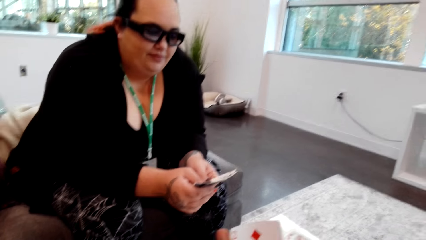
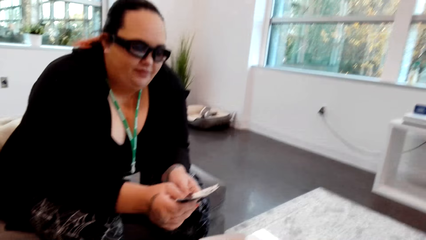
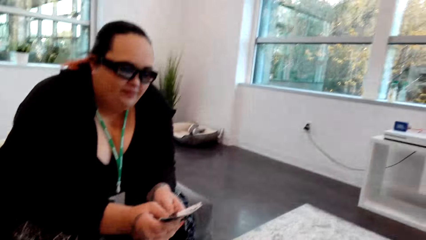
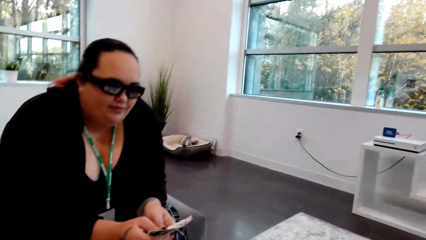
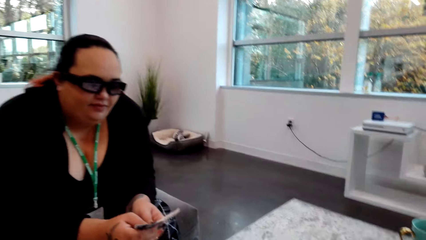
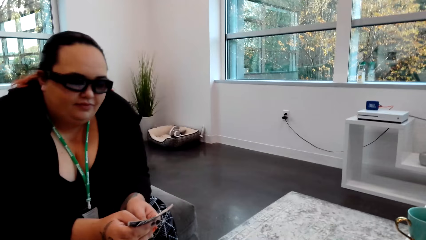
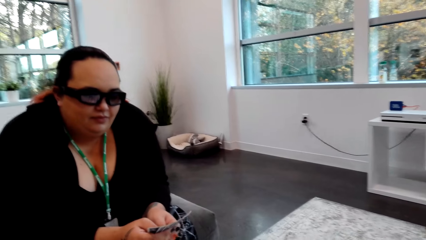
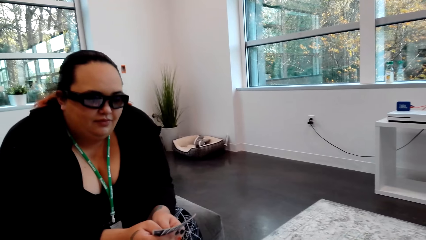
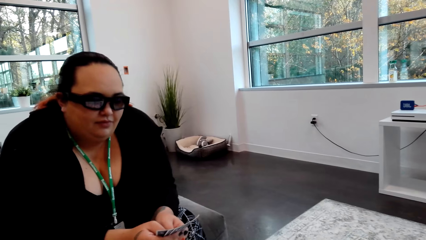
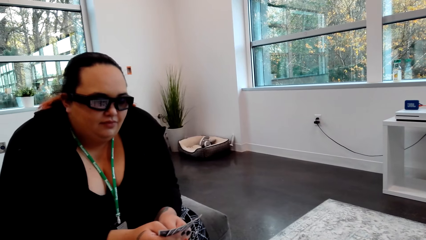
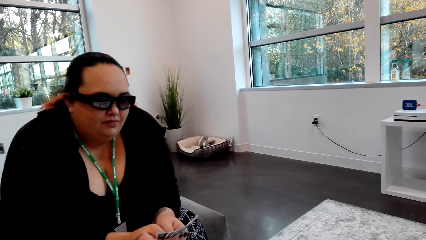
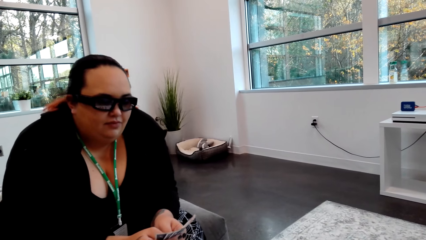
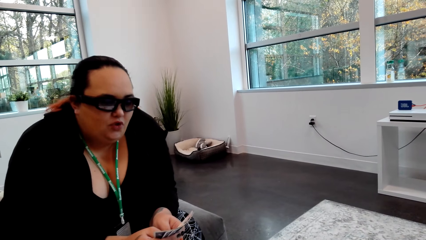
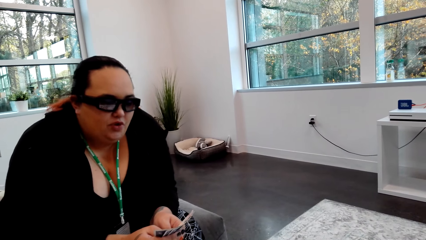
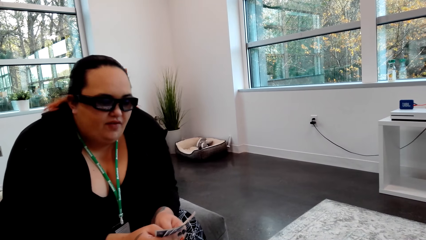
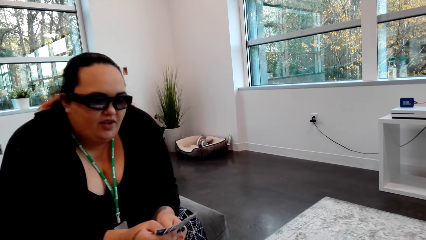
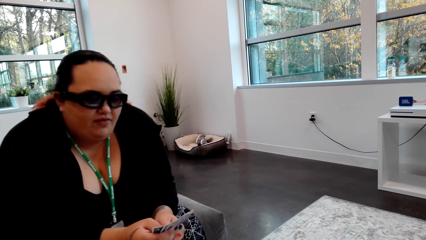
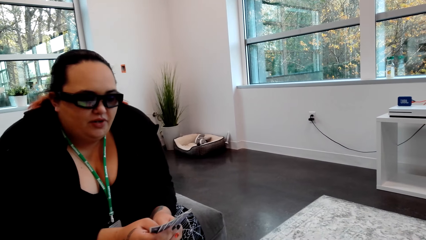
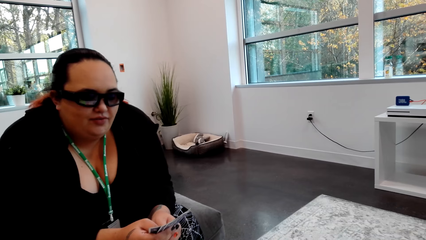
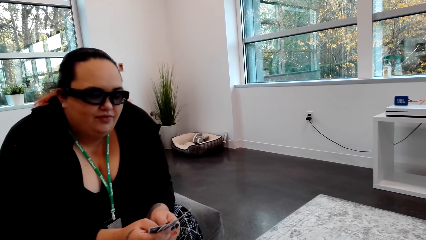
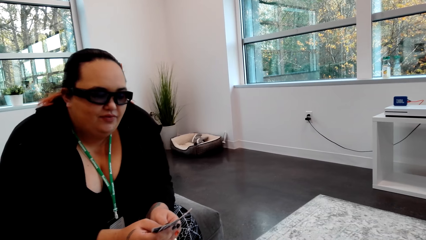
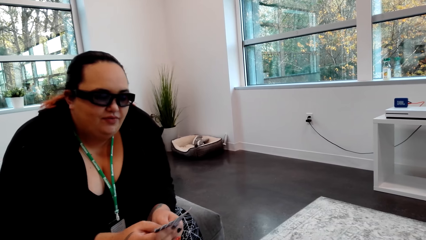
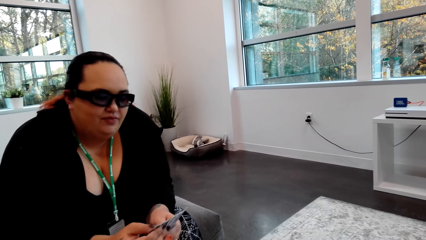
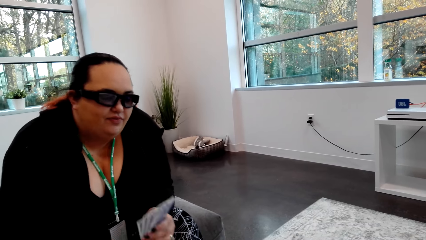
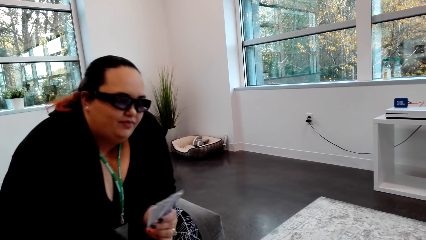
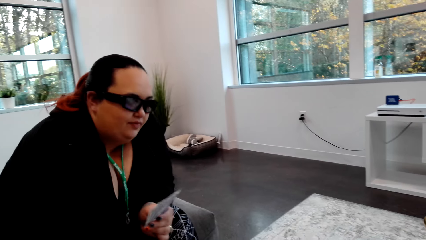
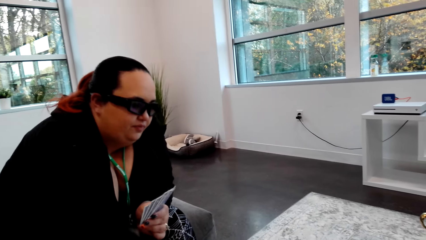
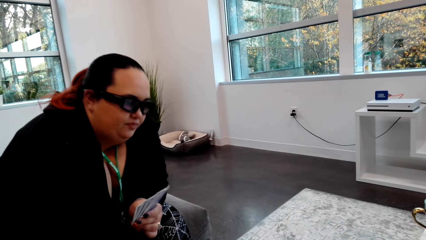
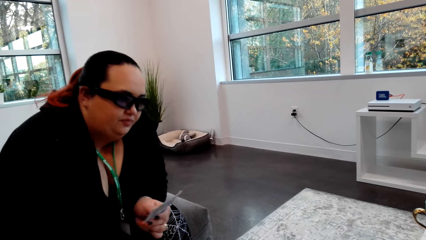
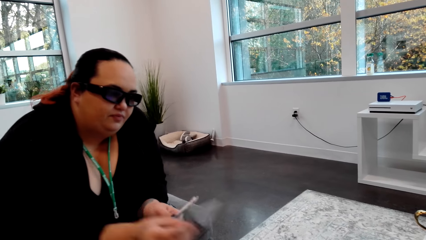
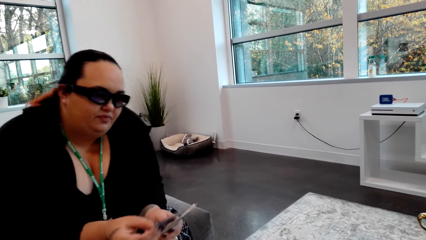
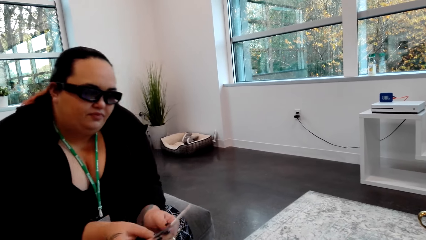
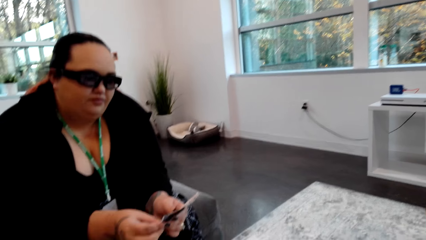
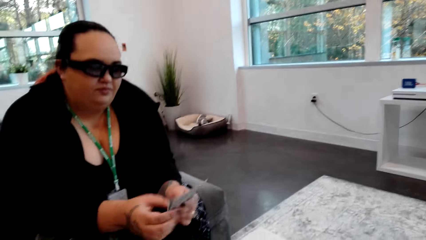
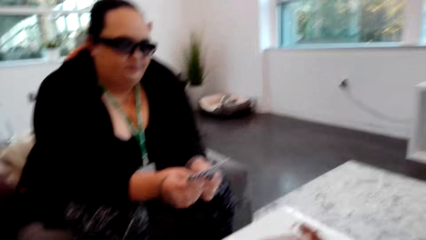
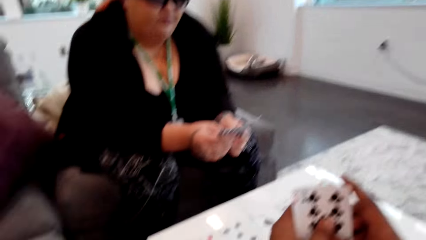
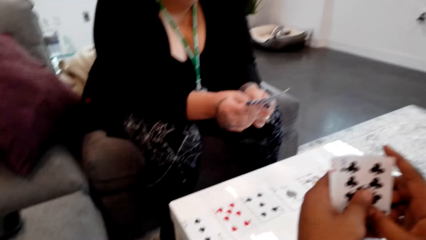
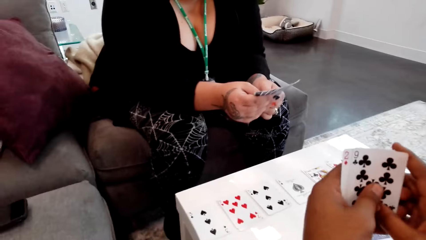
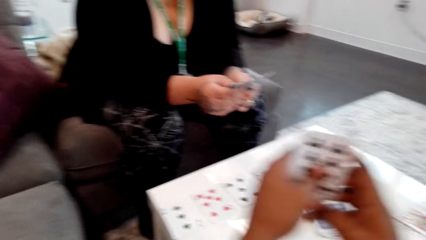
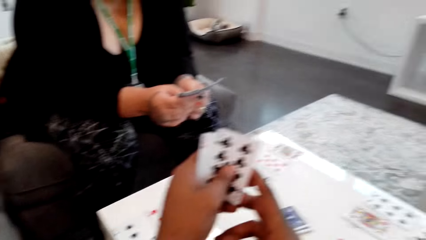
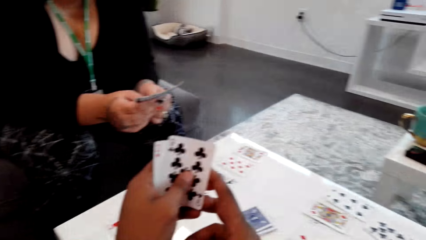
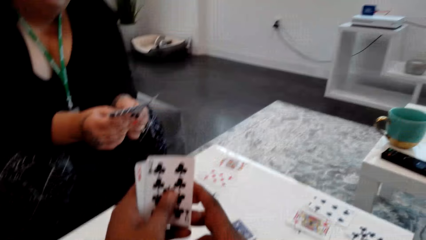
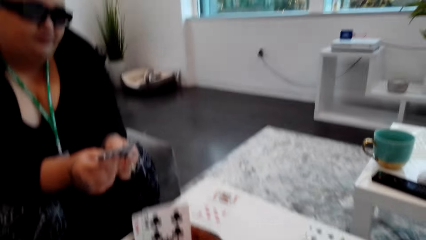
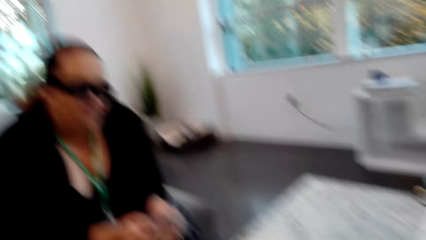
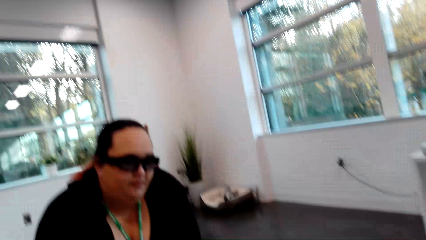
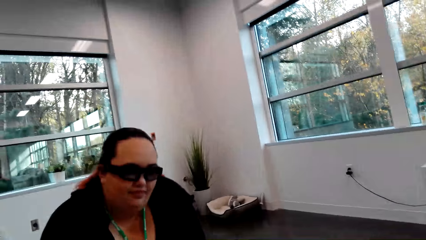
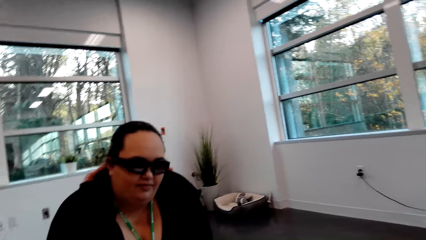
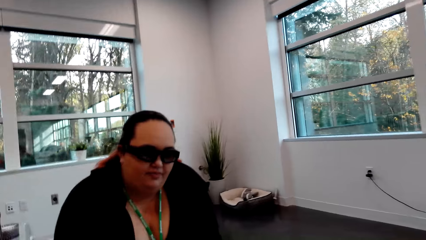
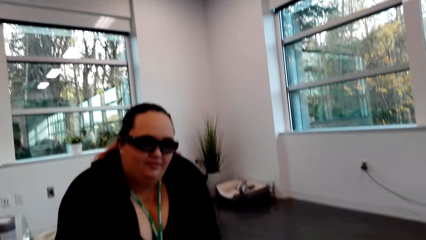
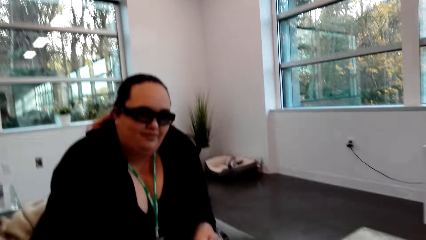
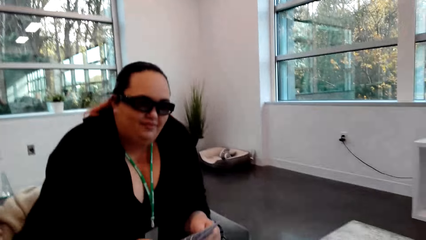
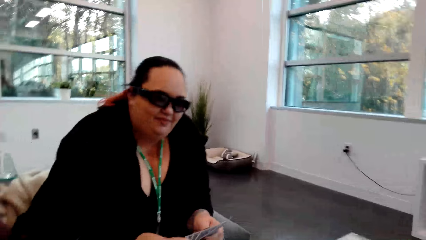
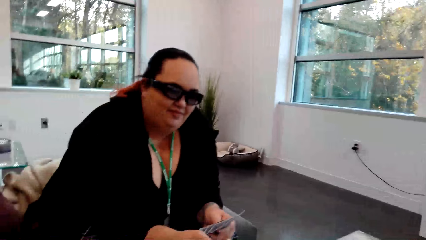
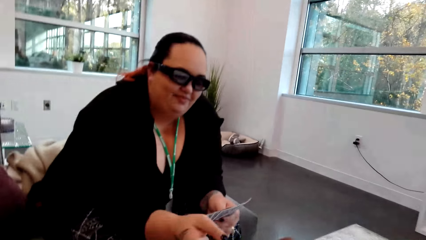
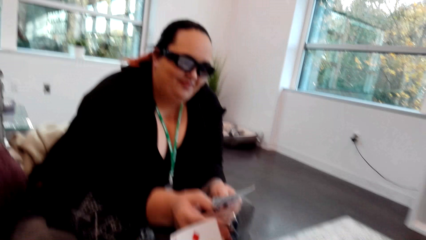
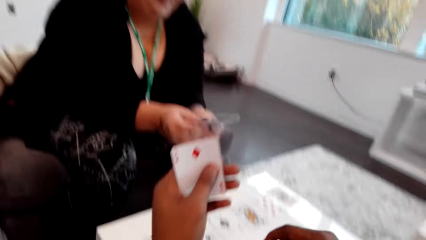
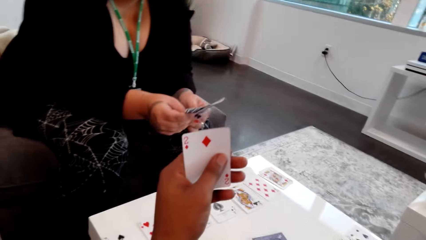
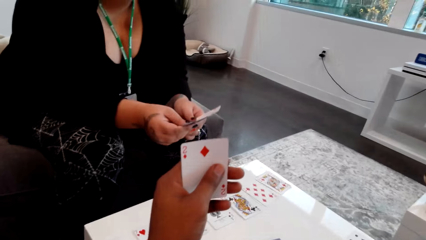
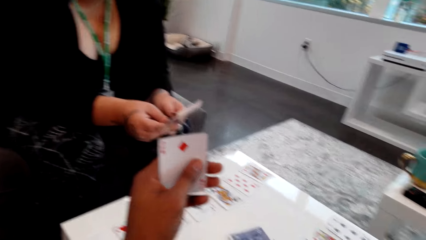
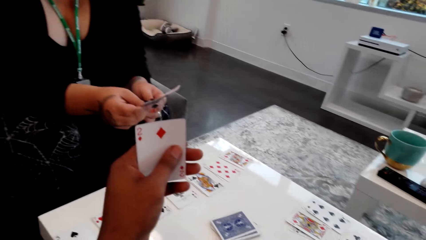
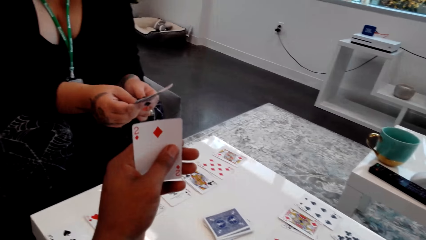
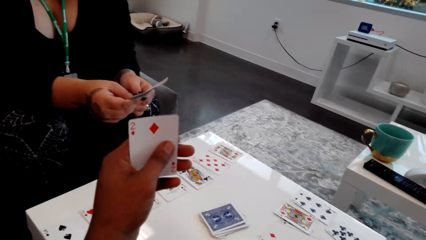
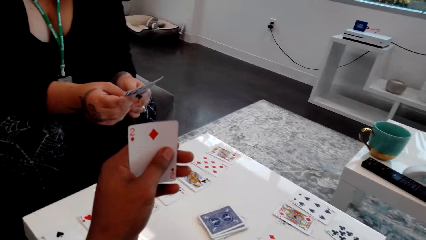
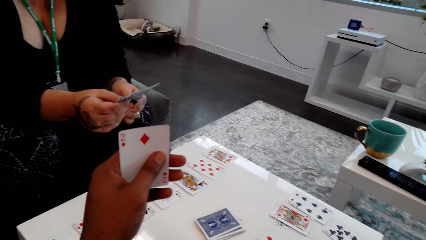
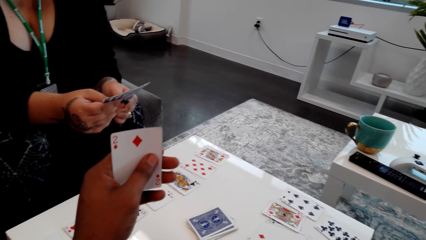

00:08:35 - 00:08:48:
The camera wearer converses with the lady. They pick the card and put the card down. The lady picks the card from the table with her right hand. The camera wearer converses with the lady. The lady gives the card to the camera wearer.

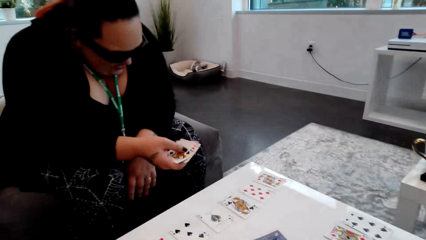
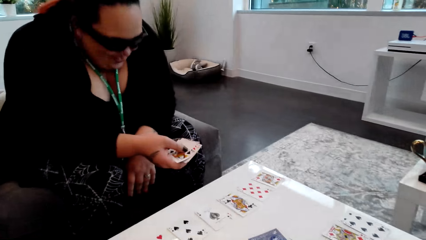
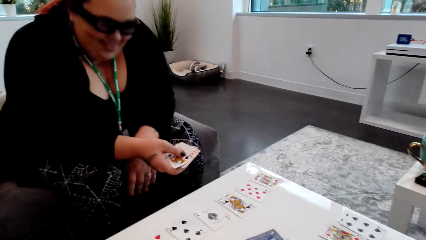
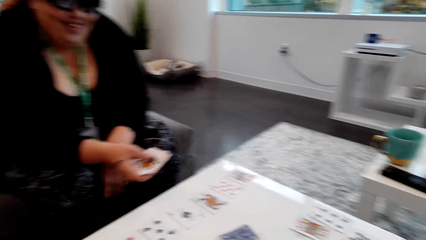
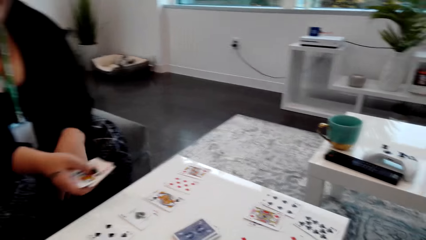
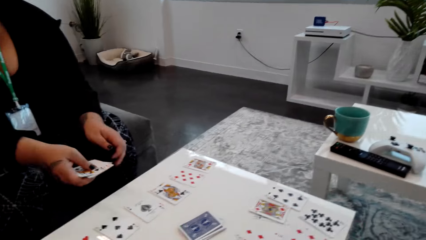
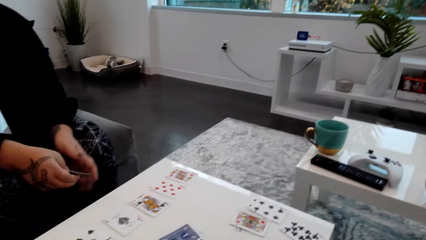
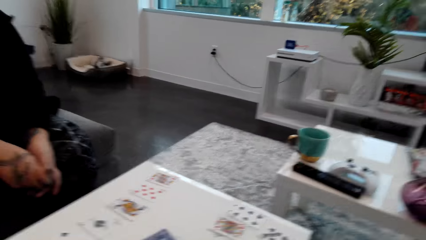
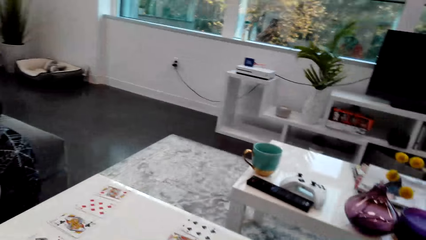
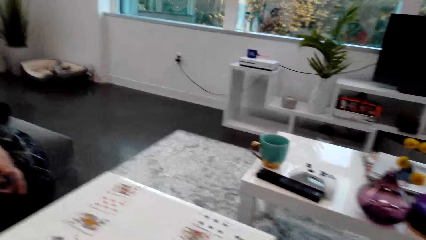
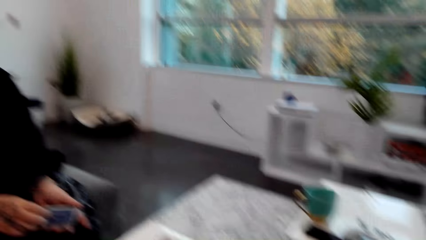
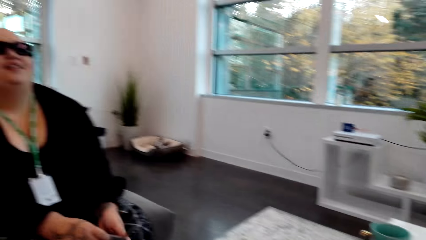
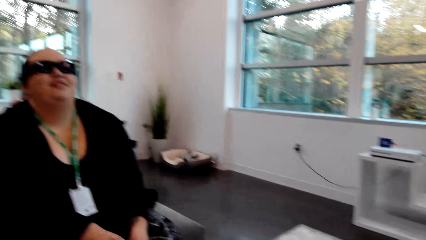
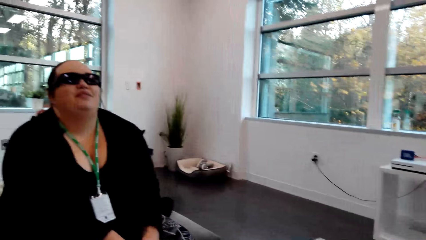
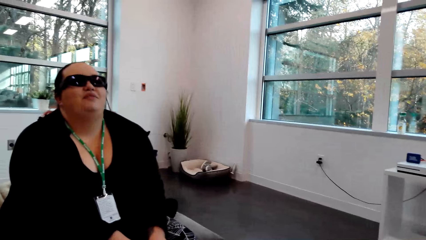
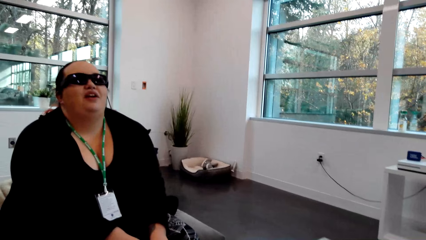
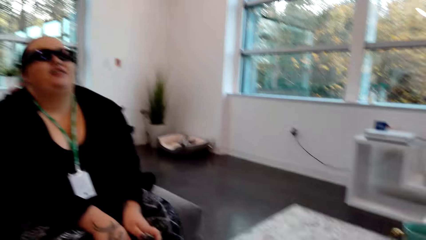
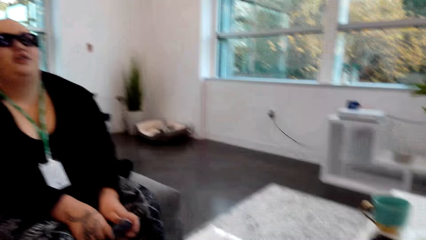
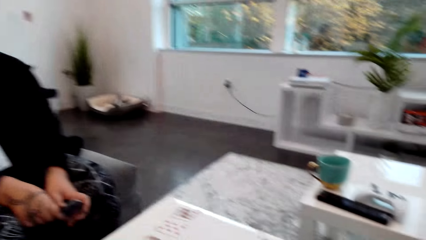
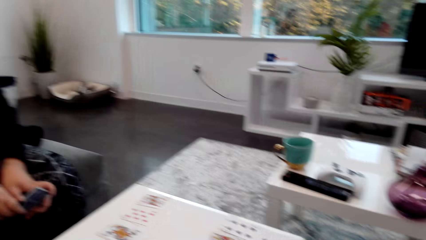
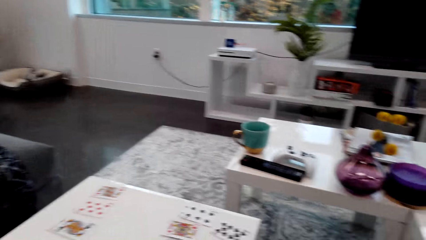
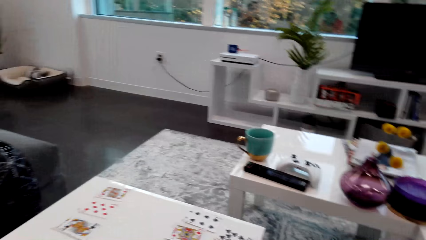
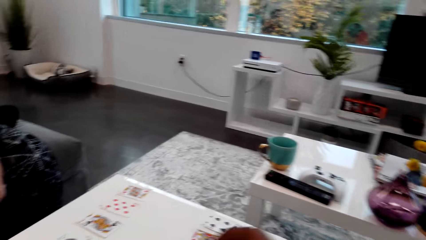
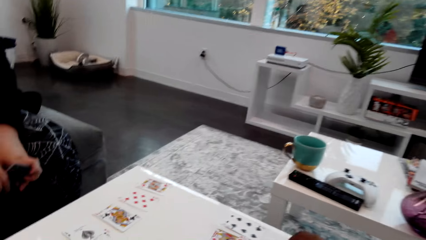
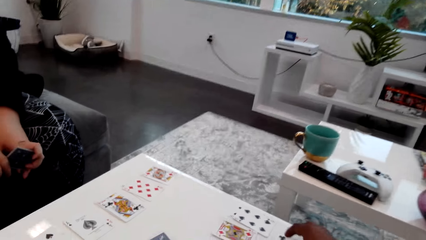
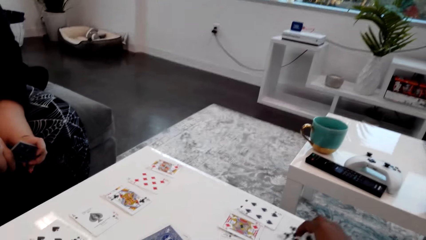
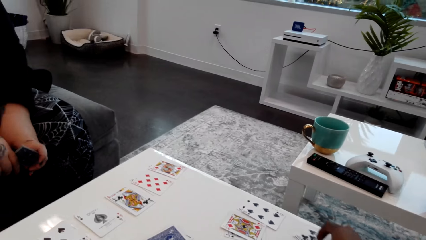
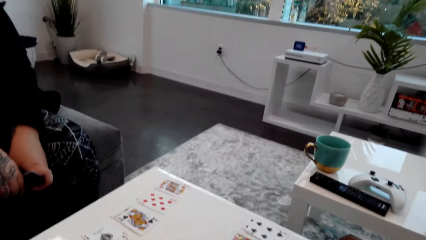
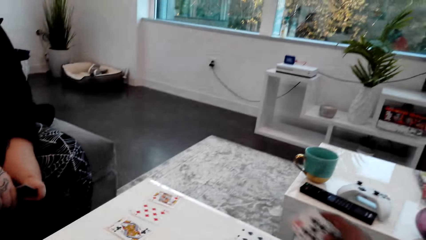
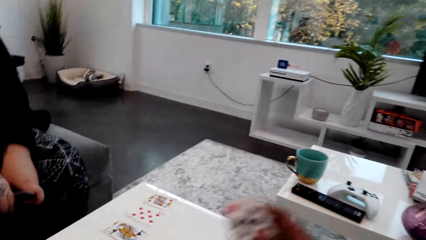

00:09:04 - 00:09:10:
The camera wearer converses with a person.
